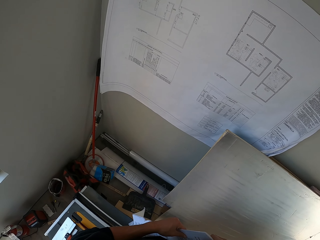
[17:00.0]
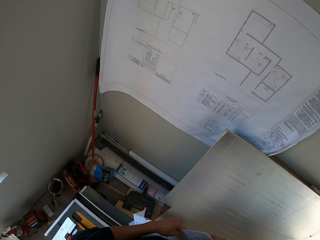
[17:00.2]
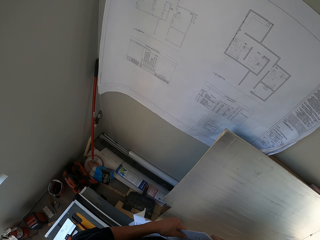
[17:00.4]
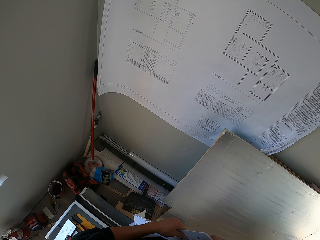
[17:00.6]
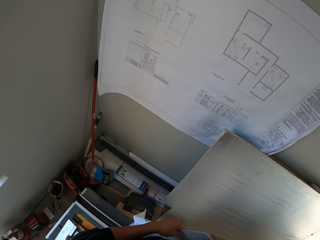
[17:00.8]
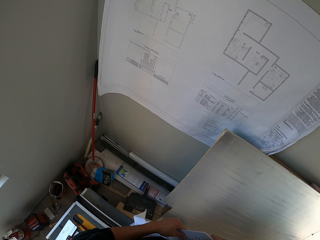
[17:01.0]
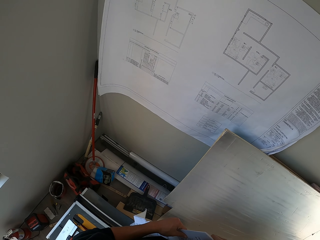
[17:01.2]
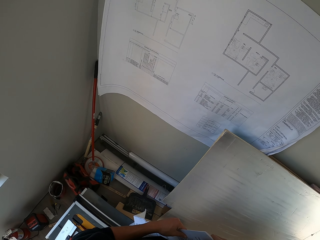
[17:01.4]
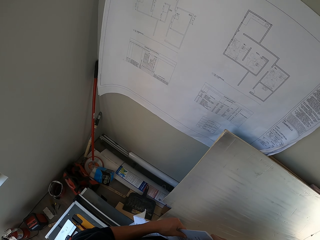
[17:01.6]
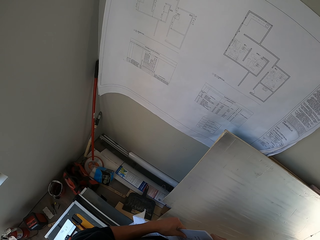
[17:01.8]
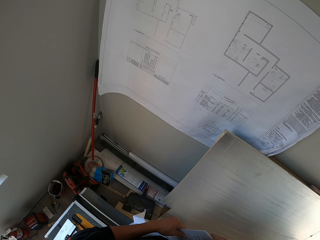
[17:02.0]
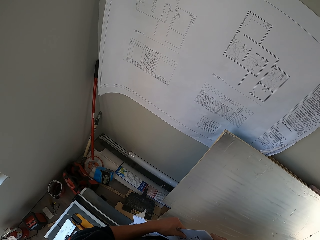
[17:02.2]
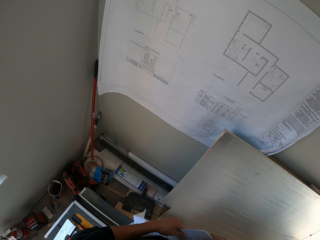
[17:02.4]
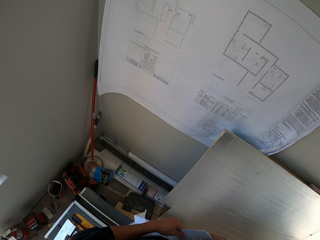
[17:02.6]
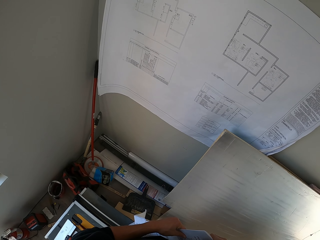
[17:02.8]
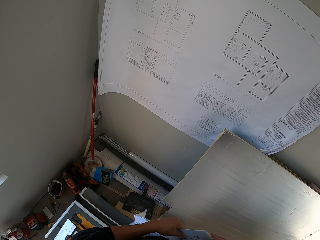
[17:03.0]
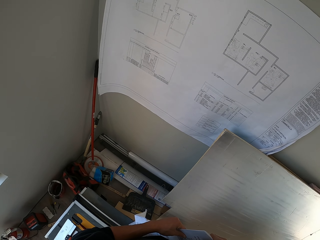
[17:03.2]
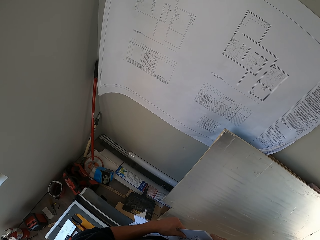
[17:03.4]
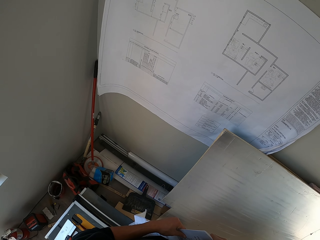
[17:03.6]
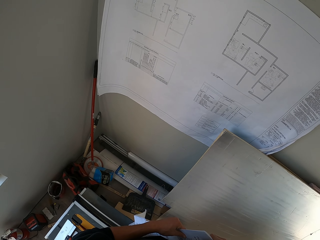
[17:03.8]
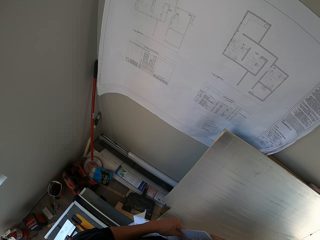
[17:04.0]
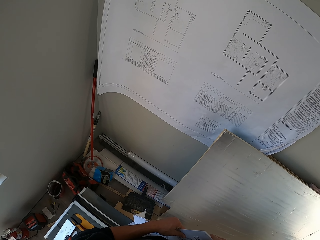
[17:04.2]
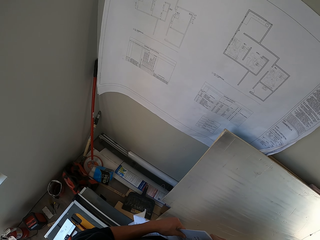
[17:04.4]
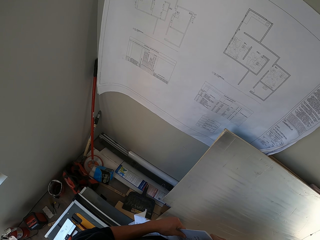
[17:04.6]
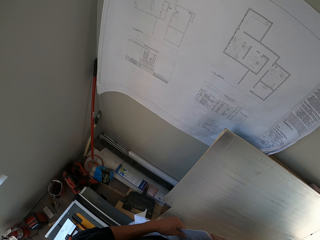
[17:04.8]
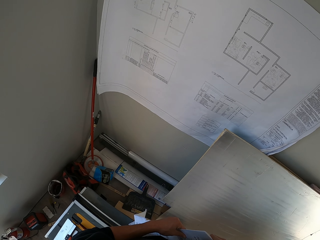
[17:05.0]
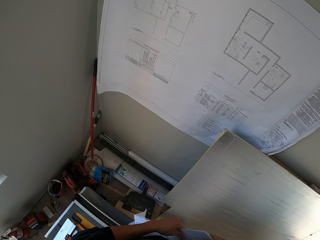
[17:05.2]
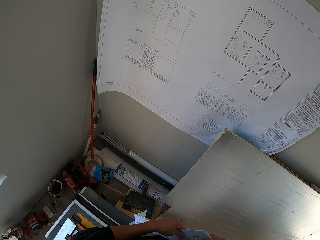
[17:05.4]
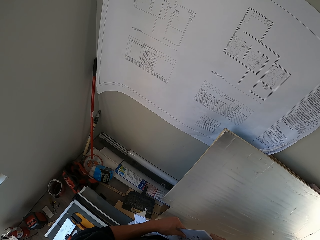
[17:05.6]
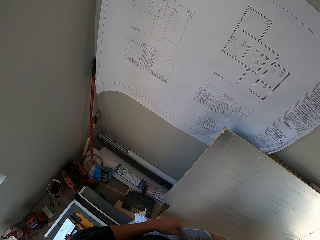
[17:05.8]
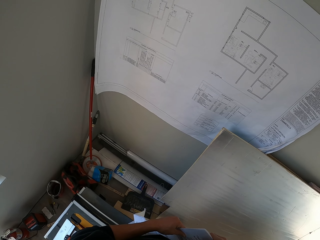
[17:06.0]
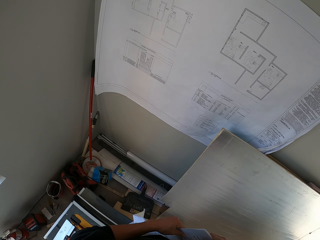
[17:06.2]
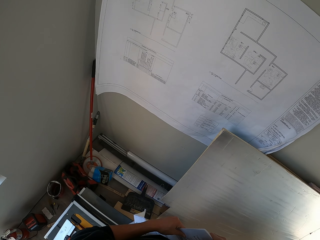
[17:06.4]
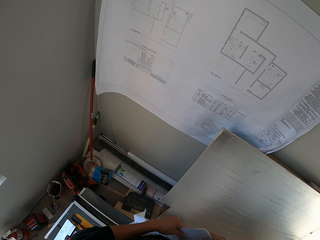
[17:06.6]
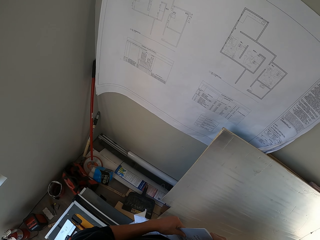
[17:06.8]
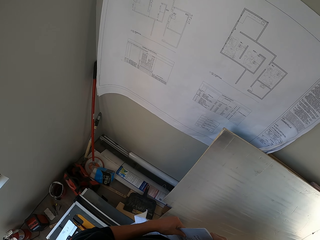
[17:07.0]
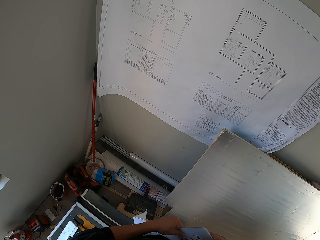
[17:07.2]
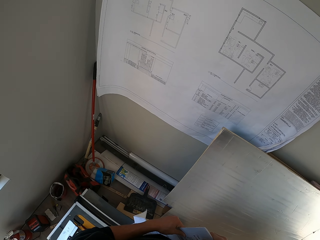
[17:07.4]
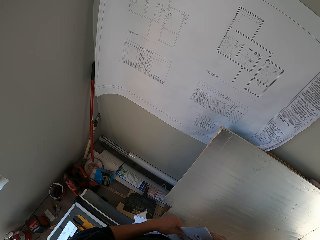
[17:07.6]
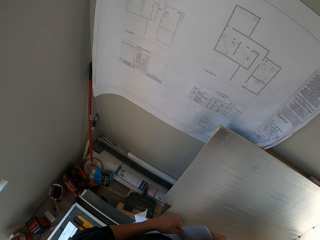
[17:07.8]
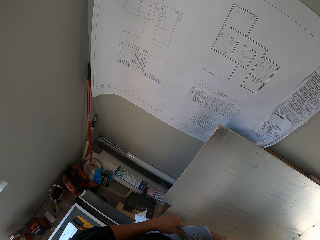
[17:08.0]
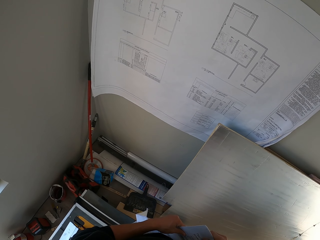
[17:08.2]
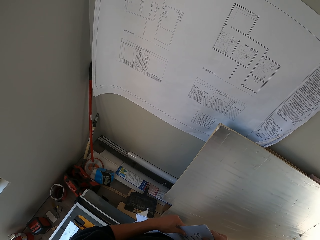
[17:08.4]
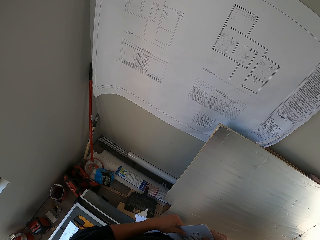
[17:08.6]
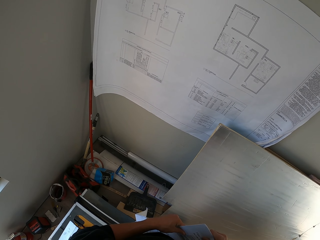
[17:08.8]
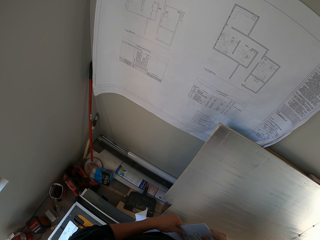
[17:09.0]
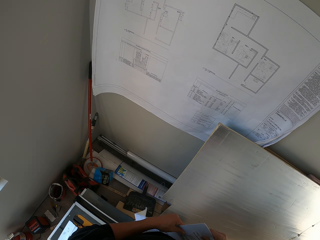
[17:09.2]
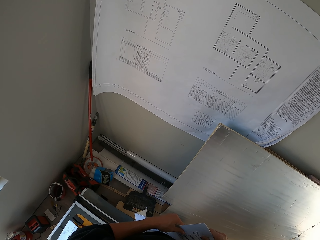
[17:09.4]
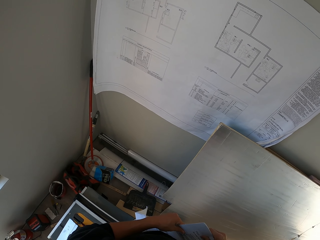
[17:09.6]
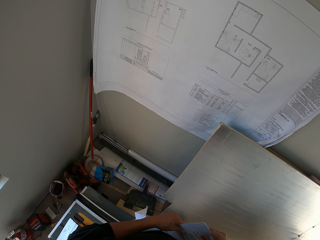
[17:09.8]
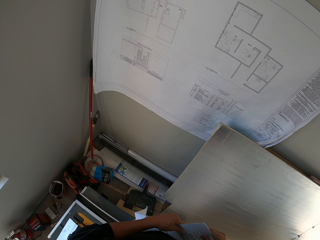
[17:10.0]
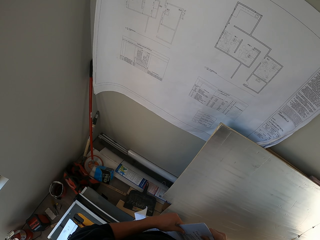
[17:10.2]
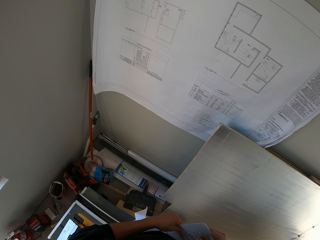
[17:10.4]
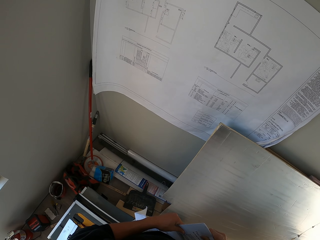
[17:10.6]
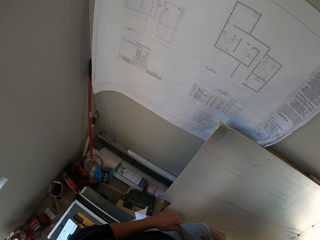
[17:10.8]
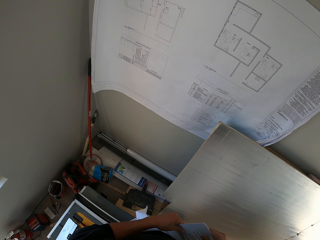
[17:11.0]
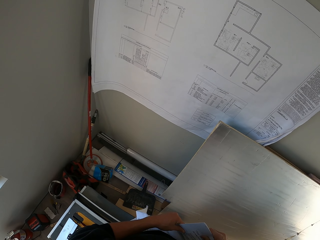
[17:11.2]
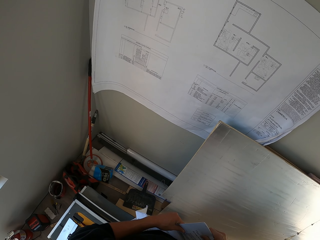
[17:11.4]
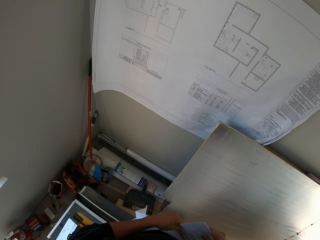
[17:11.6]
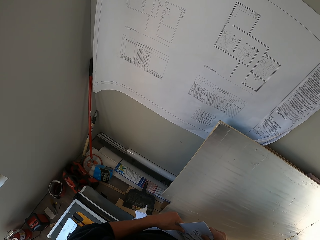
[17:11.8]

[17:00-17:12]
The camera wearer looks around.

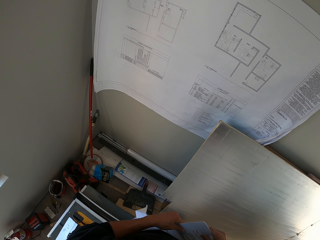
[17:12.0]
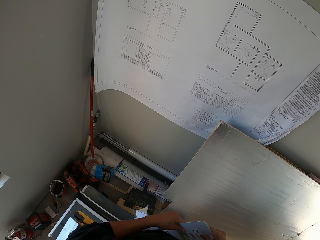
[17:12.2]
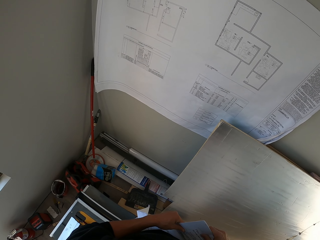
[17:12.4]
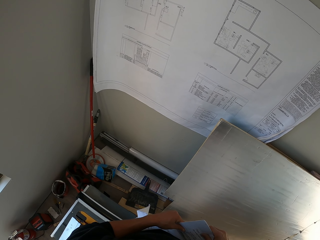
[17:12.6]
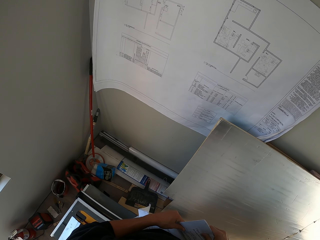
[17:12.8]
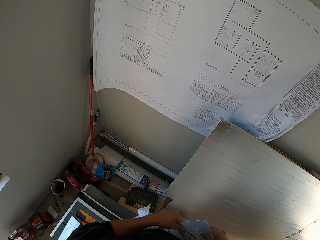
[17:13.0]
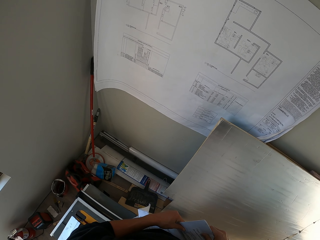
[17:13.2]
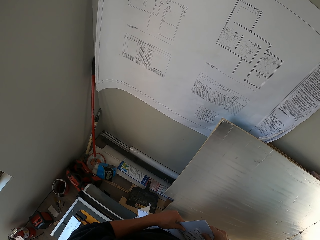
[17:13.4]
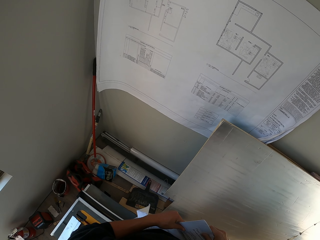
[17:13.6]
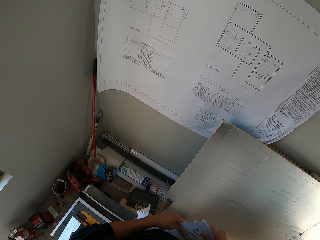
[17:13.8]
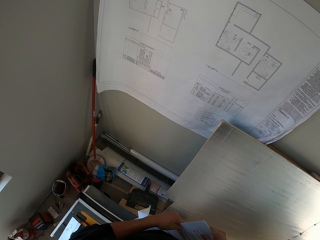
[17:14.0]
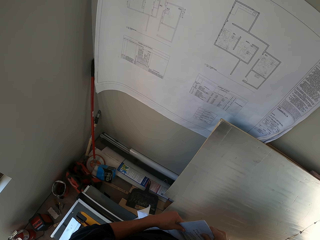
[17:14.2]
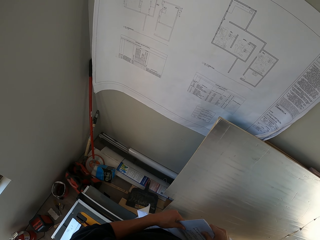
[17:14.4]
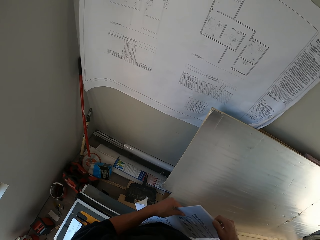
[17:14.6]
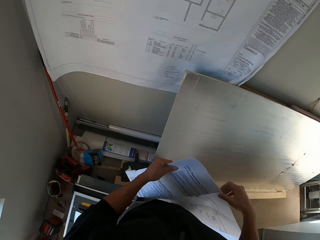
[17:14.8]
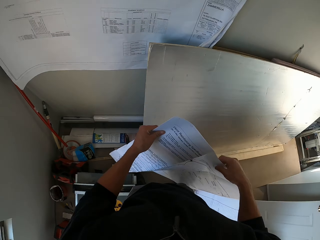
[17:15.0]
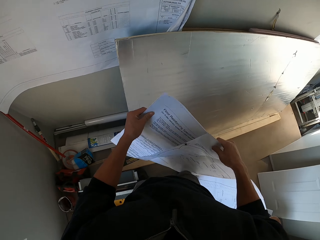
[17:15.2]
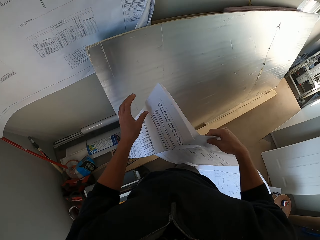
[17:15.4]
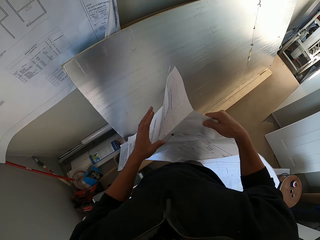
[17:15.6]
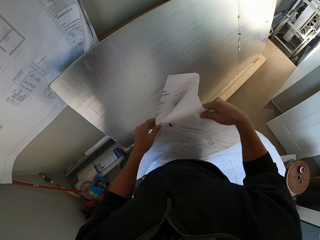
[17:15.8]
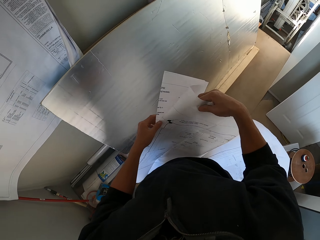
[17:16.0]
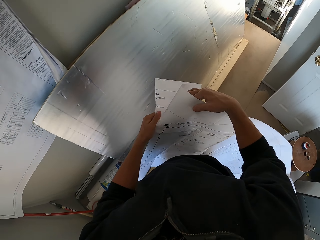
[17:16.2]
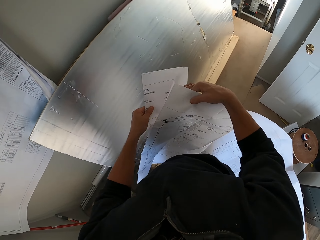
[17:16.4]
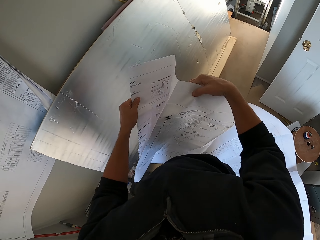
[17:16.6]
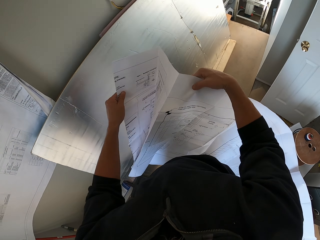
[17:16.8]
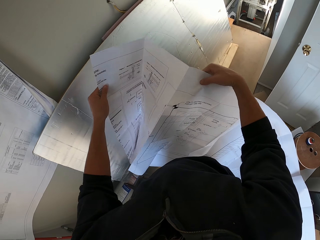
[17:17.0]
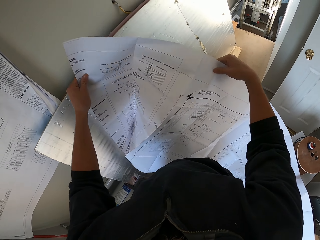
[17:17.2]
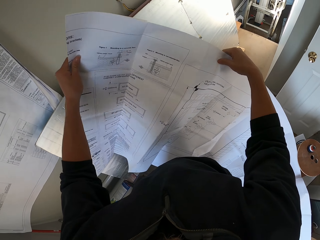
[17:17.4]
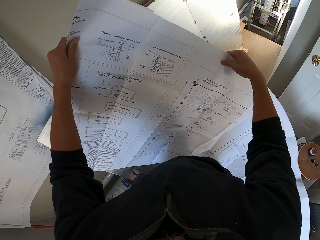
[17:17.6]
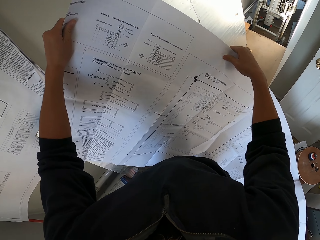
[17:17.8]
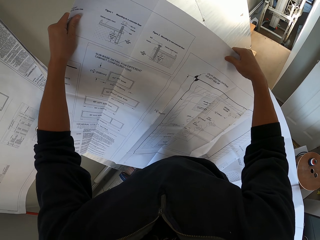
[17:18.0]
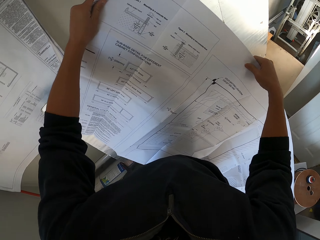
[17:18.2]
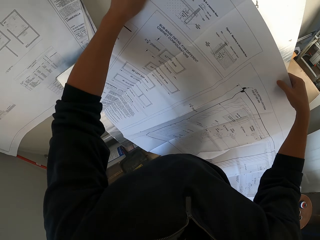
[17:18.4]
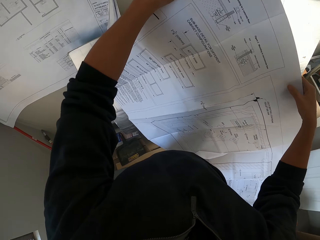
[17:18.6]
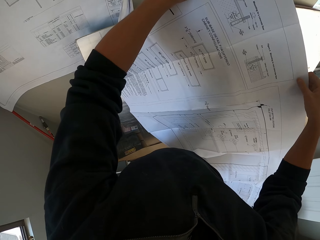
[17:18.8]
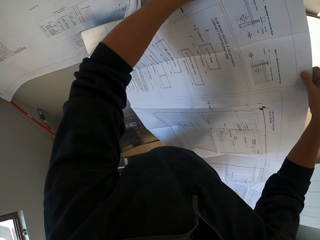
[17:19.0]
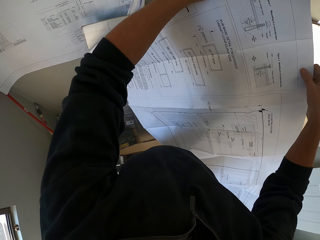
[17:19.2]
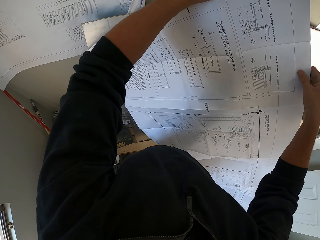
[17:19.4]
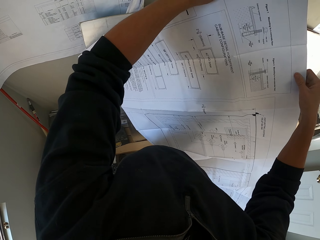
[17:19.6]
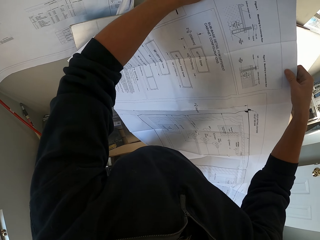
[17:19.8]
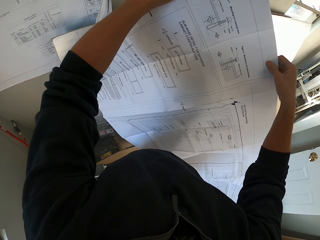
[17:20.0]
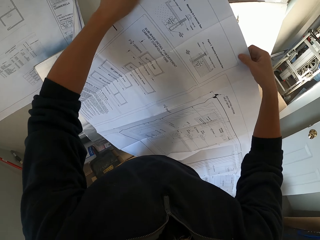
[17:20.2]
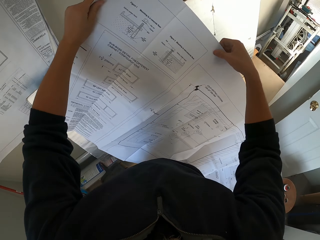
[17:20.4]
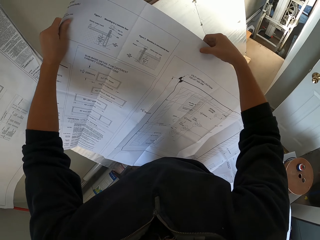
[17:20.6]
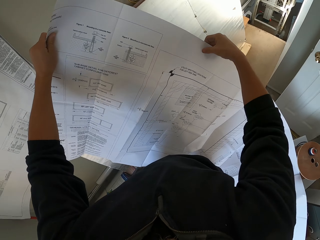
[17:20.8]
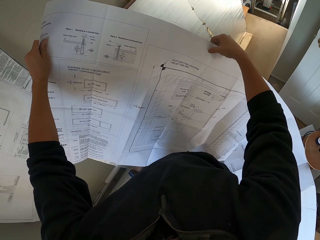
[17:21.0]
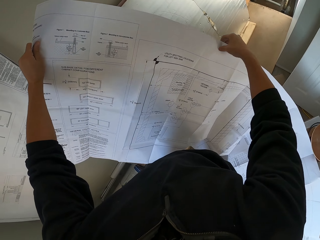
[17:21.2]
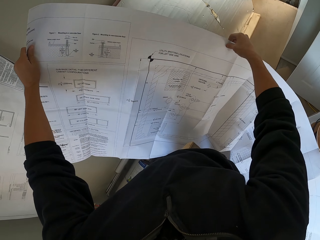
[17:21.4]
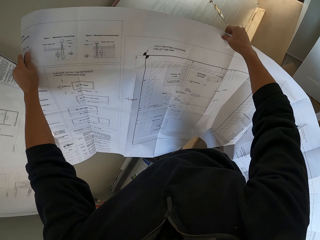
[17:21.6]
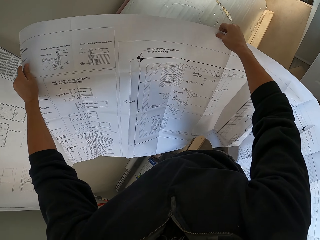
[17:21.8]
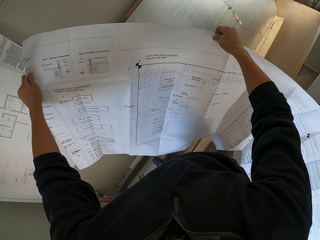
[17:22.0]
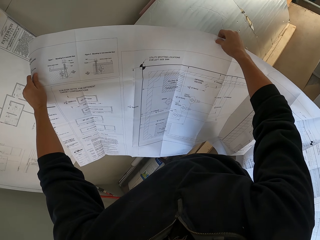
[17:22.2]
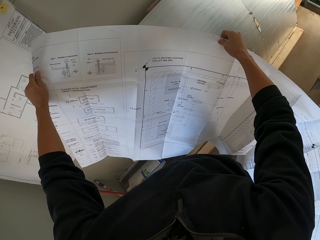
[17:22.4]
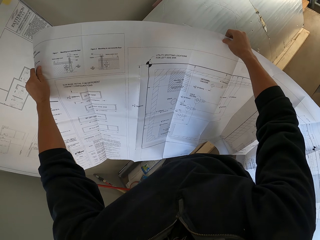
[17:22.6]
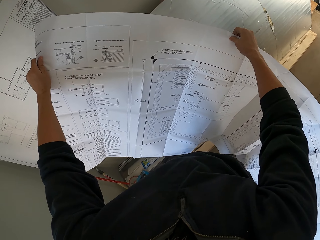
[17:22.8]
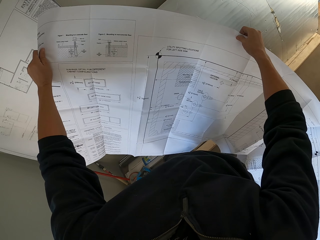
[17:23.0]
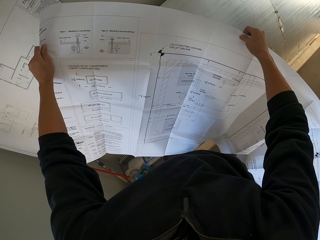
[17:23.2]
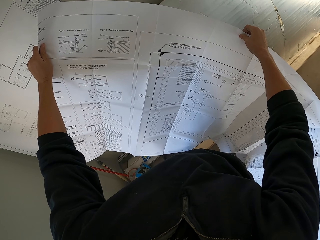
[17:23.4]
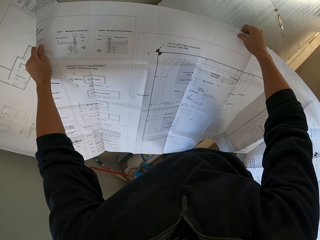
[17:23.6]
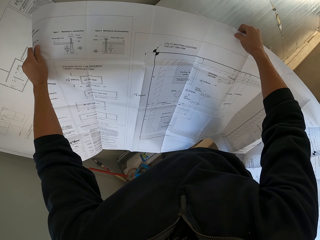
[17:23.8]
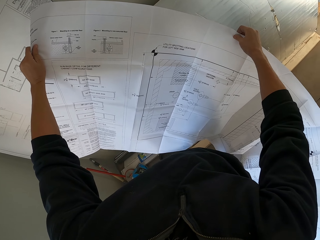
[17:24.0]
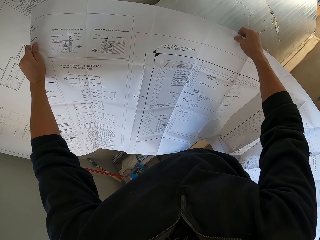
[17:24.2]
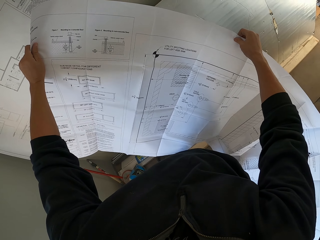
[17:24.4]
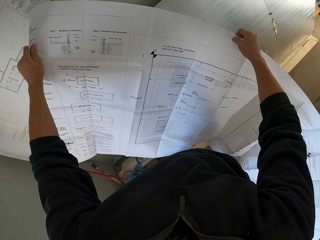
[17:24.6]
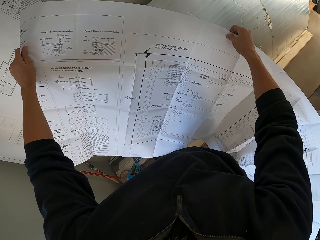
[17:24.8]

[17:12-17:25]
The camera wearer folds the manual. They unfold the manual. They stare at the manual.
